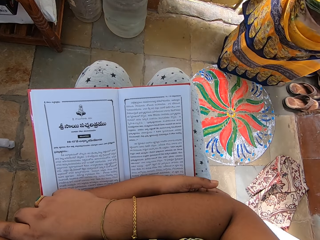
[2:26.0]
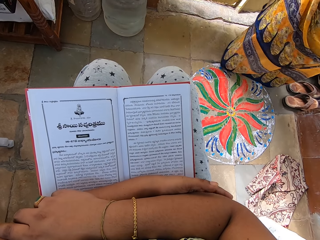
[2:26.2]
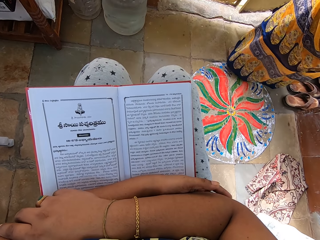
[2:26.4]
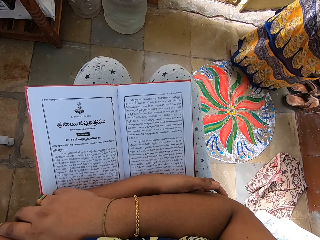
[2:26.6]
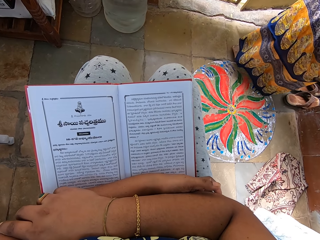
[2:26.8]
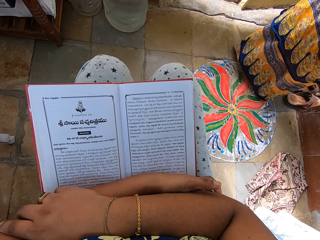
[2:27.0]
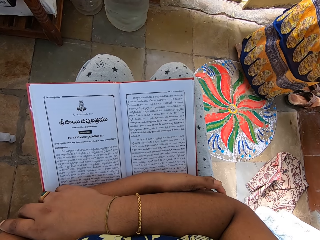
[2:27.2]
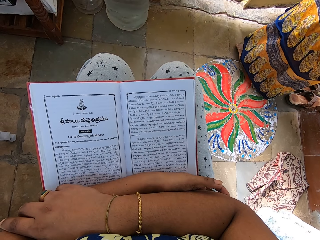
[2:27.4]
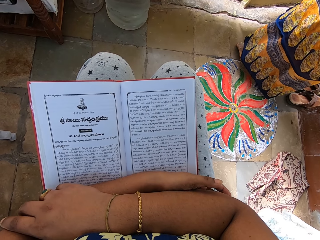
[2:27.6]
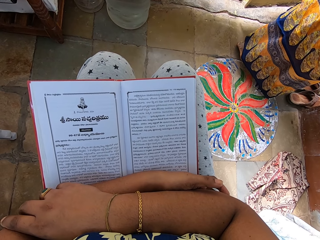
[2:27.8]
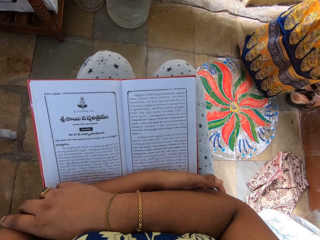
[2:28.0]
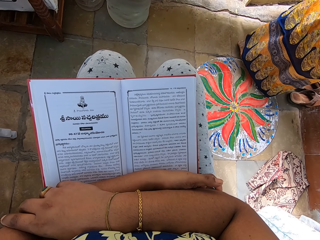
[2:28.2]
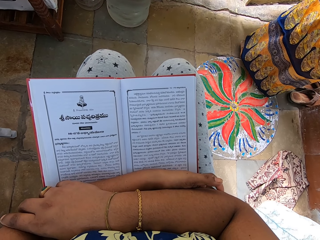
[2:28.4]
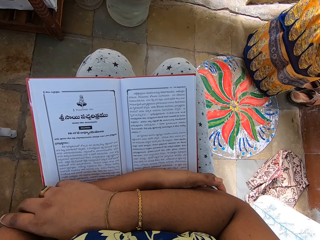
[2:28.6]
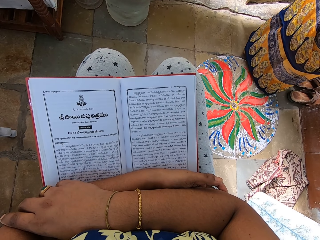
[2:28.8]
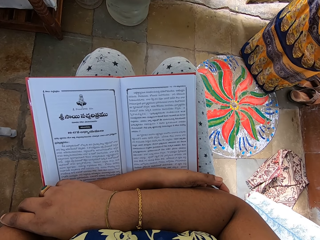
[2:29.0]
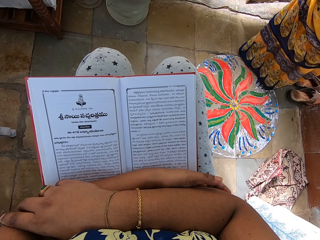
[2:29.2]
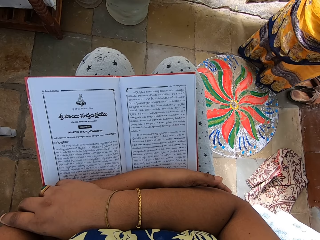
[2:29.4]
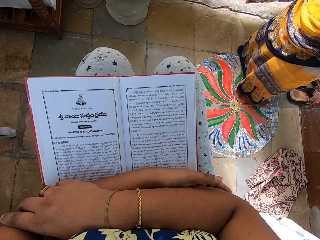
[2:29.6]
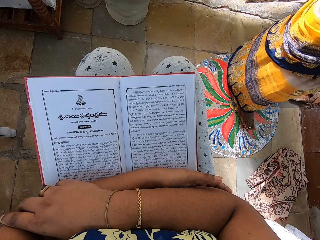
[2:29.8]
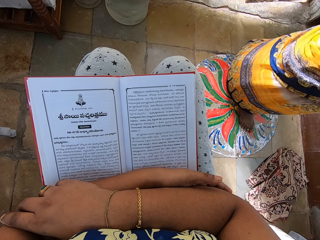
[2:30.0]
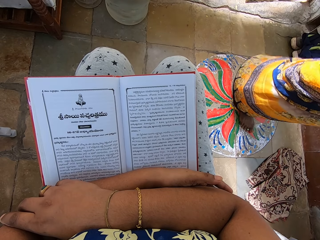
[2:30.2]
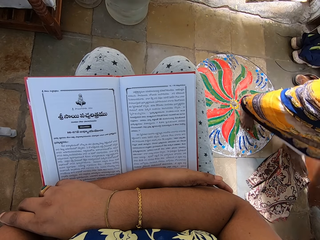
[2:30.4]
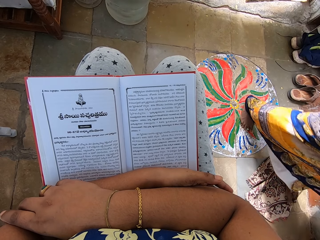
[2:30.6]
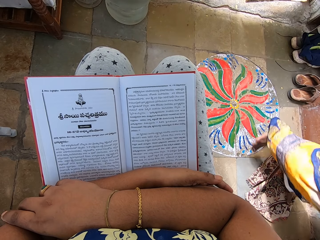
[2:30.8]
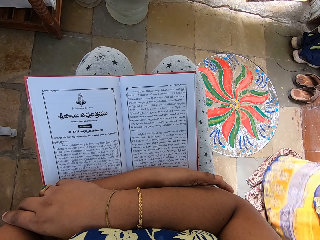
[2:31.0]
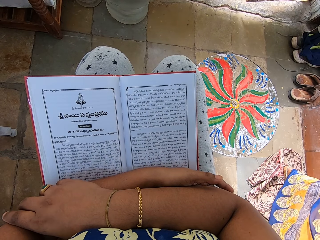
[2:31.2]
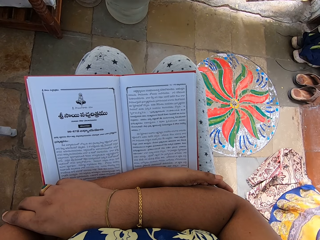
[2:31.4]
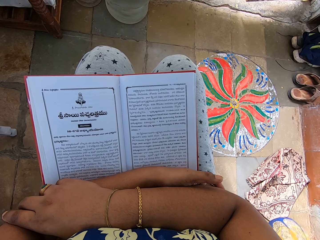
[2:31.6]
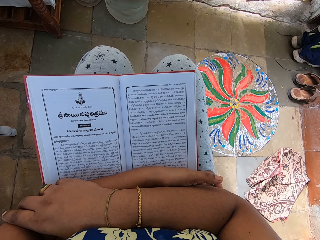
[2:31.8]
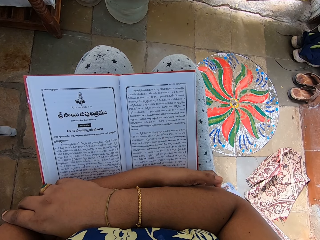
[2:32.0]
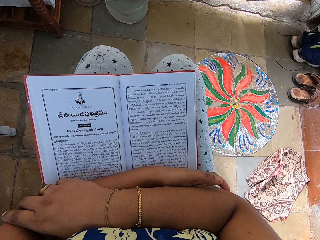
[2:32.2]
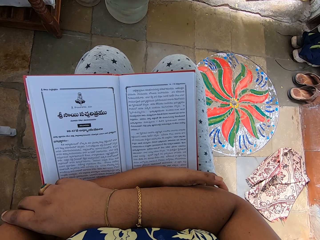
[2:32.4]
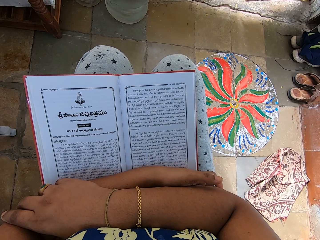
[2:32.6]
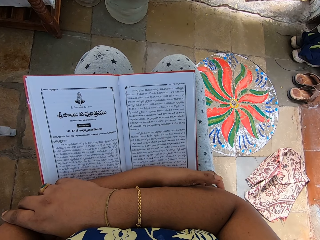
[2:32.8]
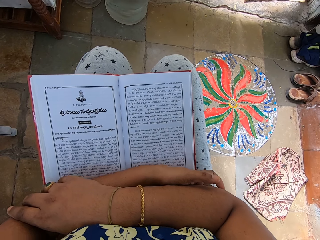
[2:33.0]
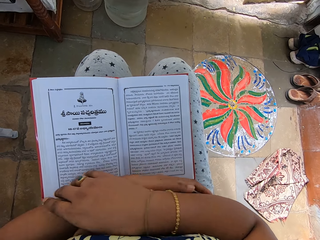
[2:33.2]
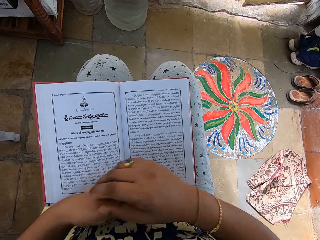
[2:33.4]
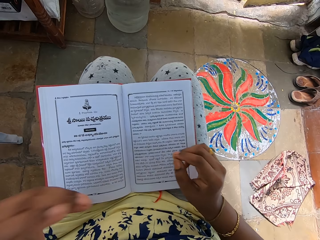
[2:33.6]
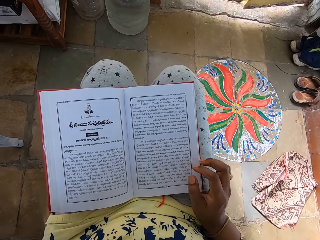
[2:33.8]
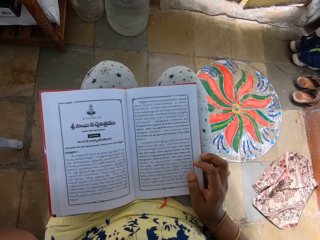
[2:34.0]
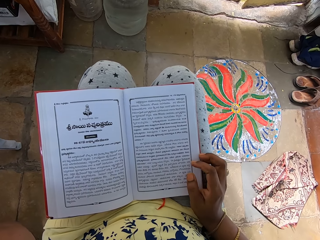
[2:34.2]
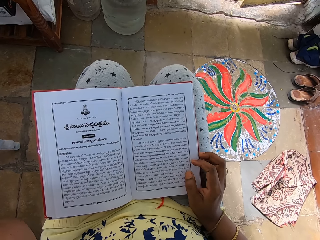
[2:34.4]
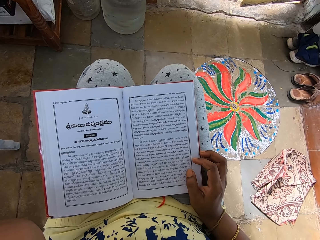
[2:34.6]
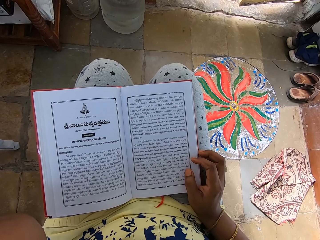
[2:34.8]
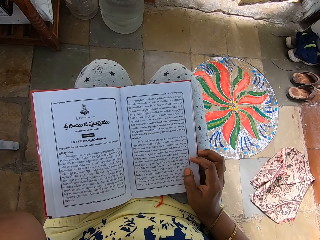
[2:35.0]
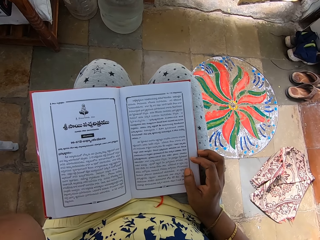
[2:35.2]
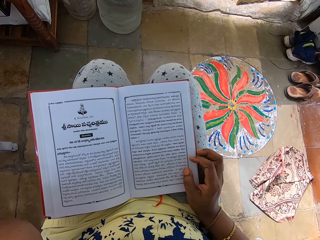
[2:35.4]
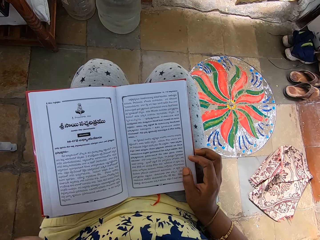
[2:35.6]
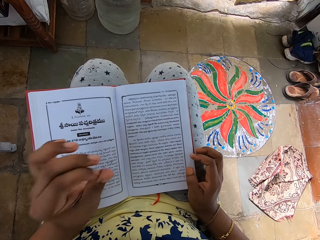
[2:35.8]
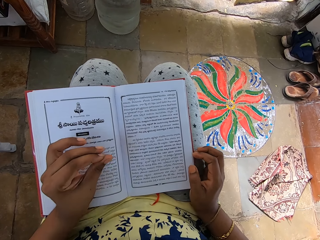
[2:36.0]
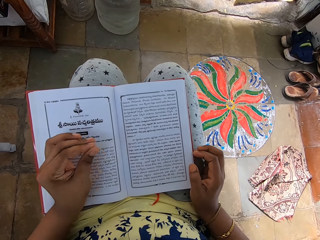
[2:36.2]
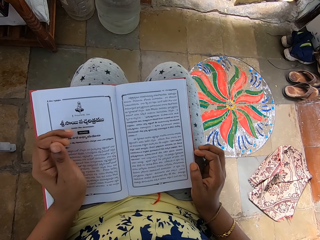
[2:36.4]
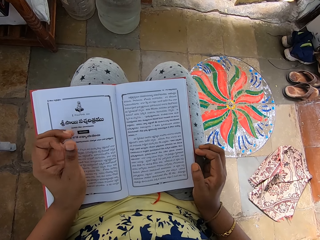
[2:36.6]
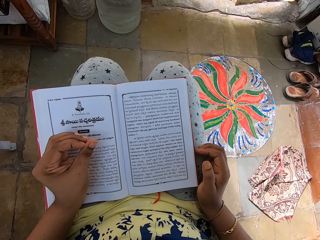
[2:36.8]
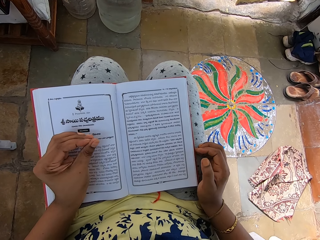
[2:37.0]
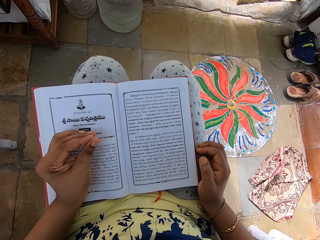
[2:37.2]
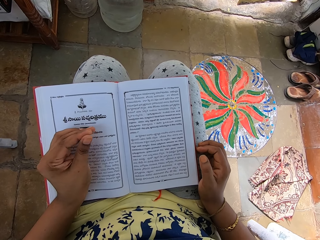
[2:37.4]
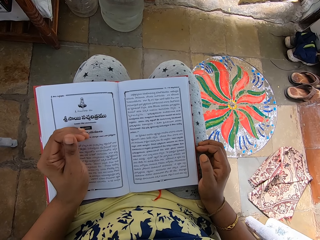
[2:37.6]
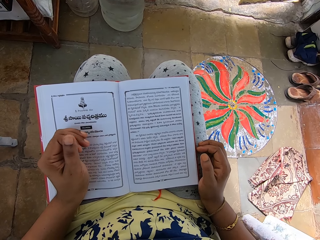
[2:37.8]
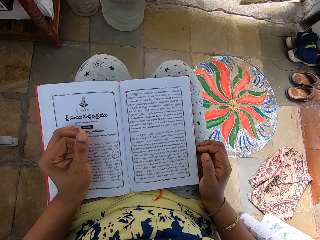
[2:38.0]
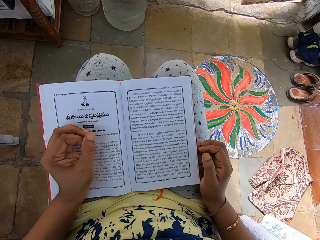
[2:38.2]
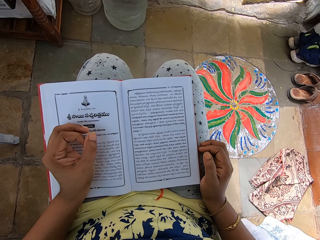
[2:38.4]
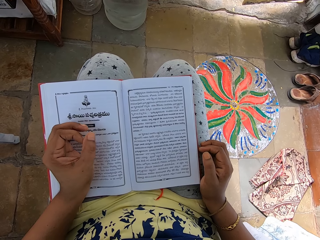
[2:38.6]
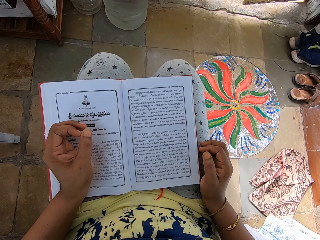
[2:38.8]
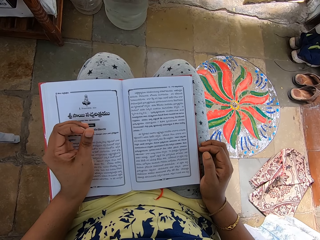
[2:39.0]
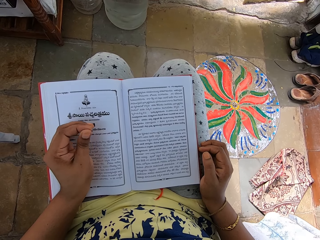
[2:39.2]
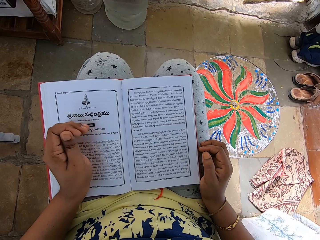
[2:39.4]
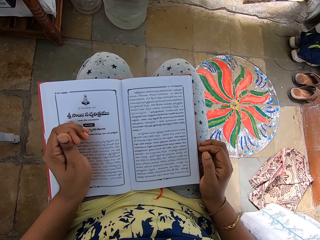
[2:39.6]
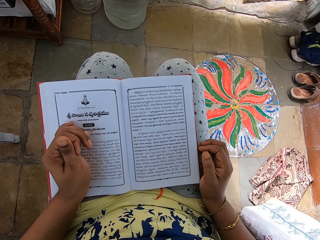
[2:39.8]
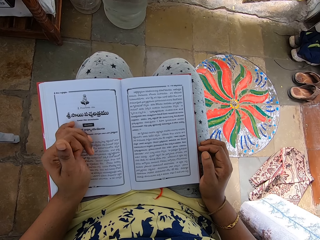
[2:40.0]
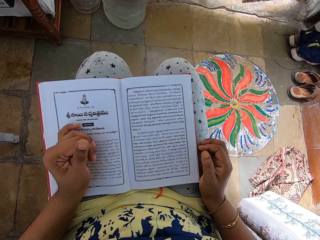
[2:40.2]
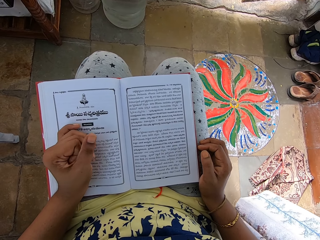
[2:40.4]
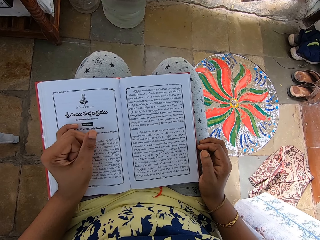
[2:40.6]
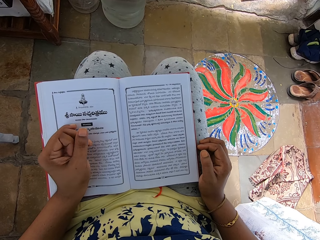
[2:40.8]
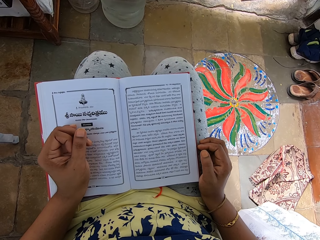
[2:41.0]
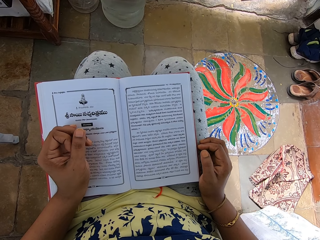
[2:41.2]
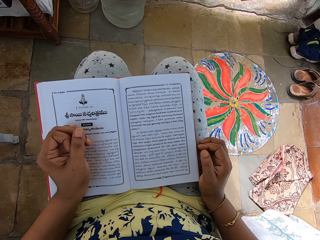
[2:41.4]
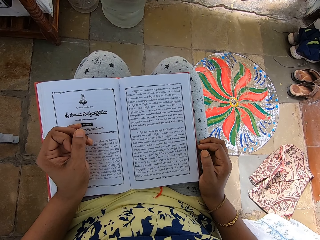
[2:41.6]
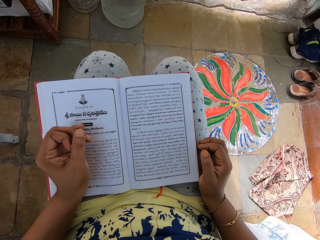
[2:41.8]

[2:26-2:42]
The camera wearer moves her hands. She places her right hand on her lap. She puts her left hand on the book. She scrubs fingers in her left hand.

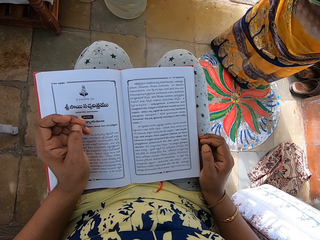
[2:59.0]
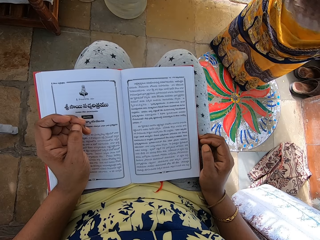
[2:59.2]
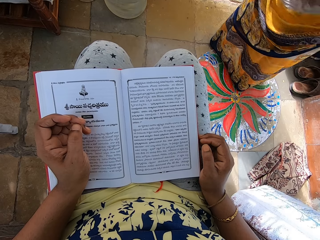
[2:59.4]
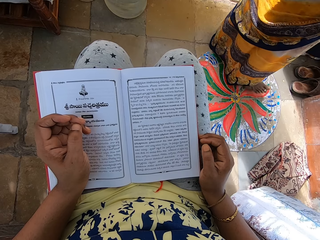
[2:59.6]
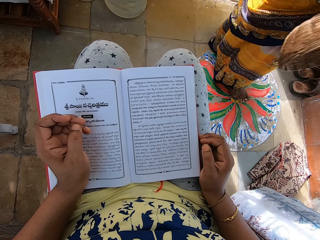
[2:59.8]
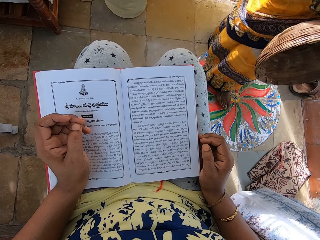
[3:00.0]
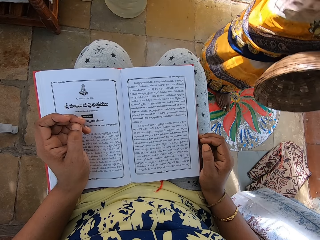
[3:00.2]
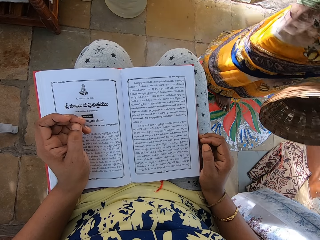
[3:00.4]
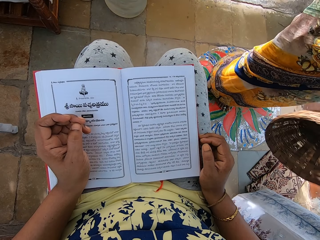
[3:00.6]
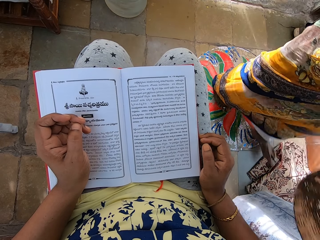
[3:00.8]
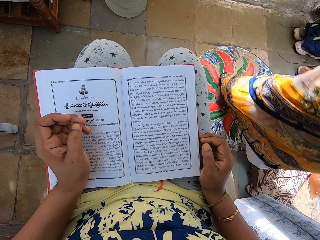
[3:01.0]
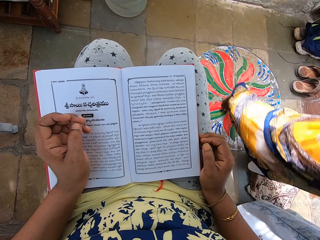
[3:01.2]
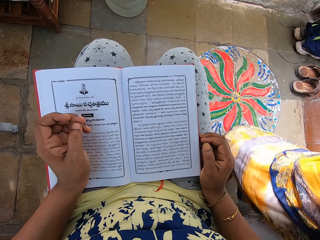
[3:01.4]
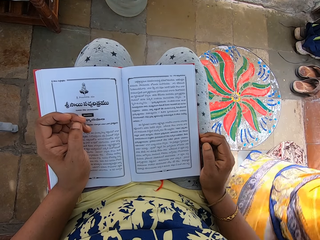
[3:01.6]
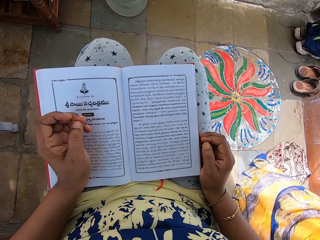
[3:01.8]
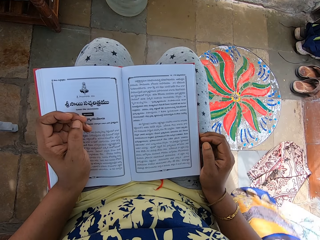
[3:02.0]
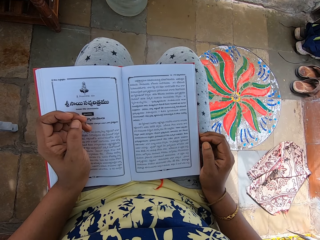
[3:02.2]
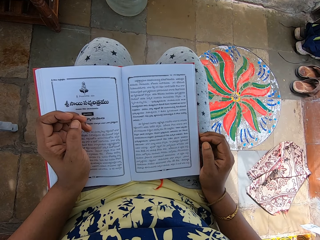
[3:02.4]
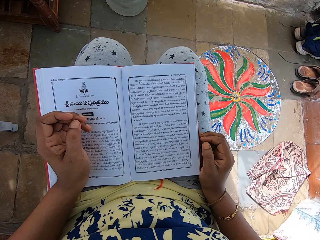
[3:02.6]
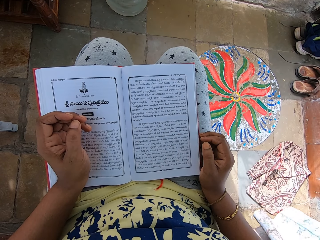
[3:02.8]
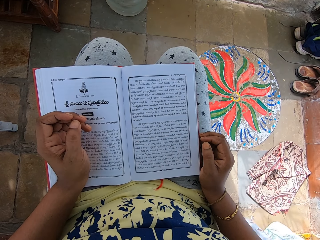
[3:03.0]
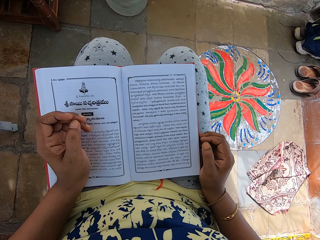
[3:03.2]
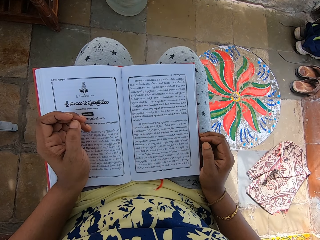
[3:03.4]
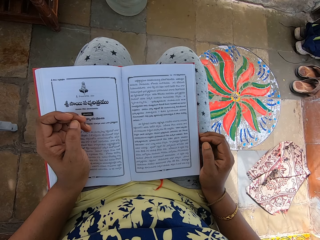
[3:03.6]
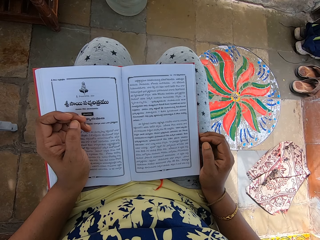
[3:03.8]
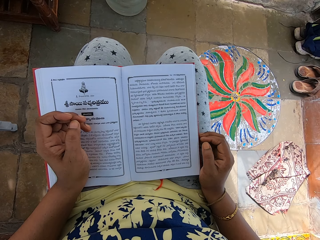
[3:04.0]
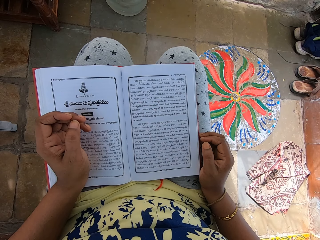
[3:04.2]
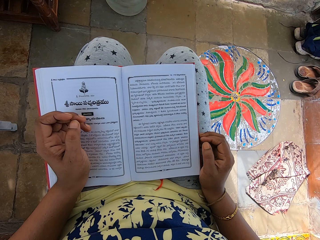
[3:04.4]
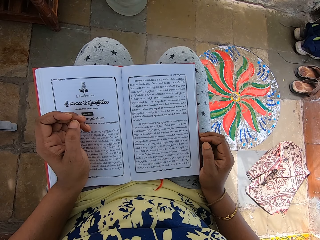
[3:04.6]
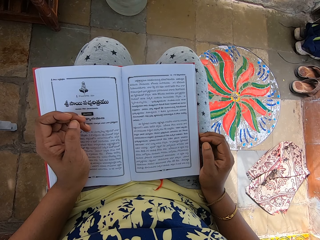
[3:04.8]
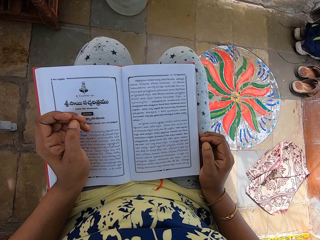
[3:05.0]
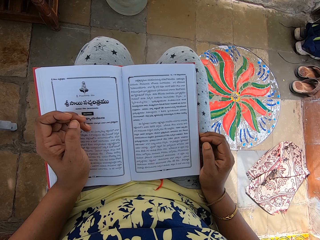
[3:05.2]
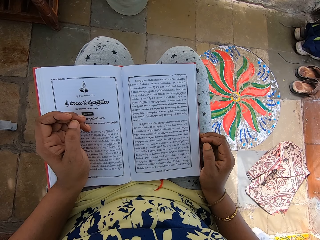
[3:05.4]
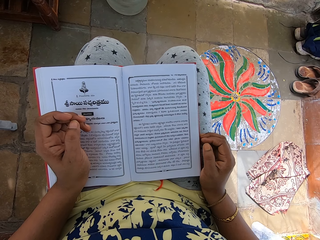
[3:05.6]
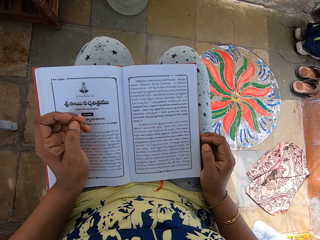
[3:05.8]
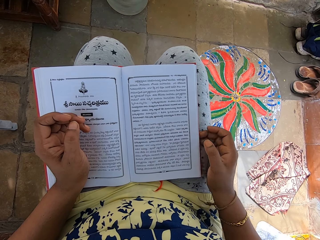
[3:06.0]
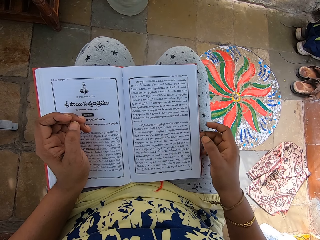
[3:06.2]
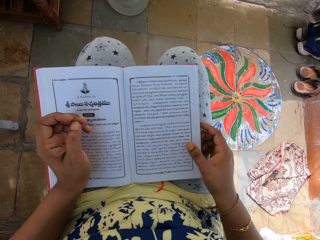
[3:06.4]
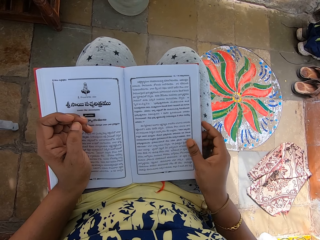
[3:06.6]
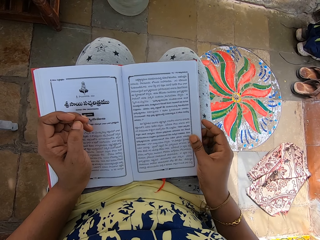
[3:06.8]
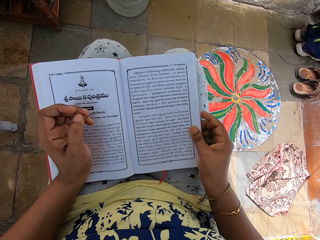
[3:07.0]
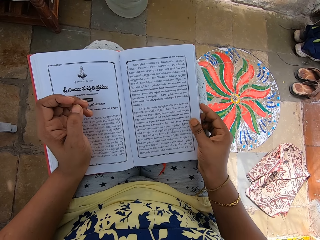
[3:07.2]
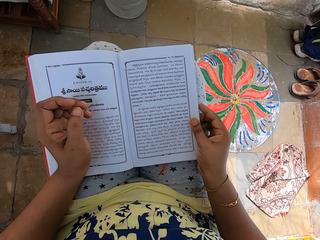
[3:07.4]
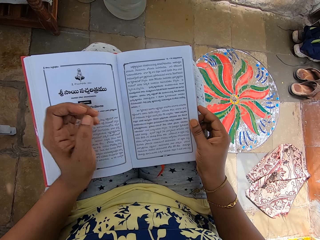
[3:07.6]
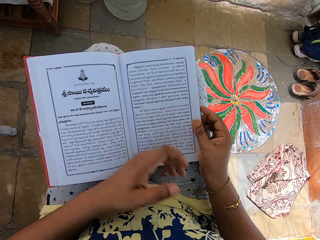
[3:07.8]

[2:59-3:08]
A woman closes the door with her right hand. The camera wearer adjusts the book on her lap with her right hand.
